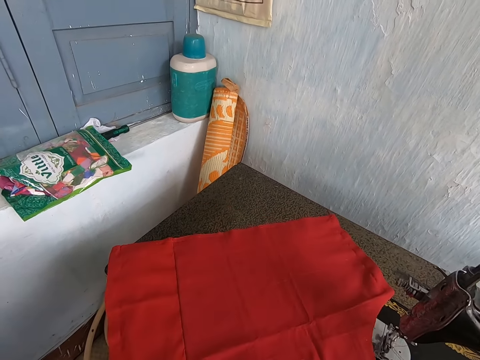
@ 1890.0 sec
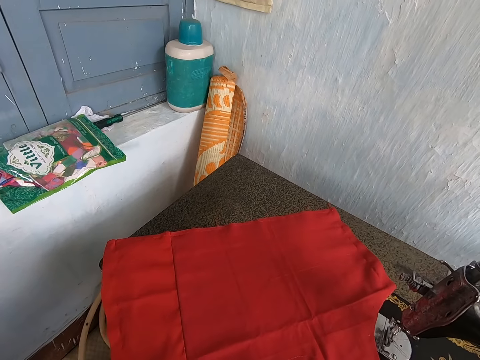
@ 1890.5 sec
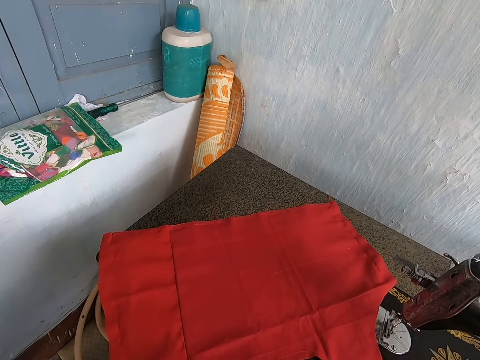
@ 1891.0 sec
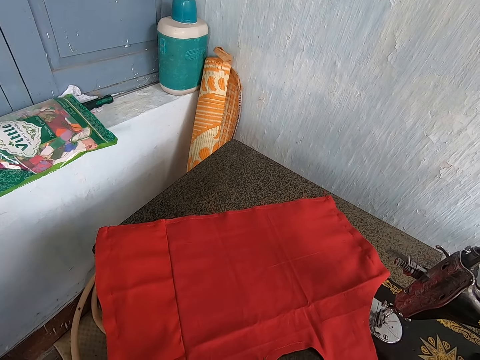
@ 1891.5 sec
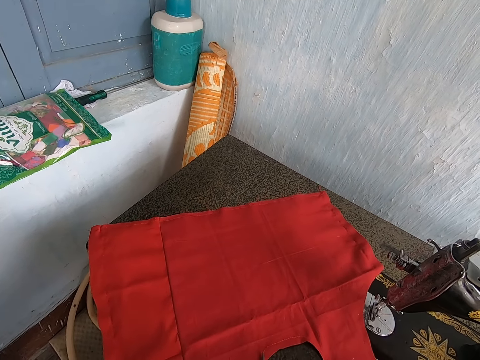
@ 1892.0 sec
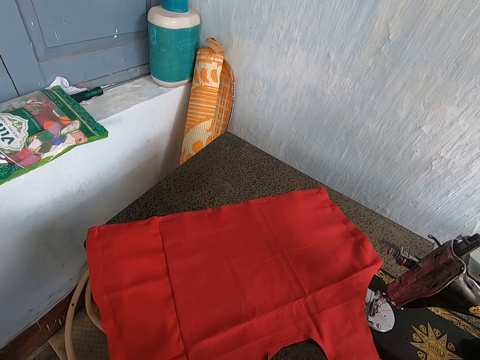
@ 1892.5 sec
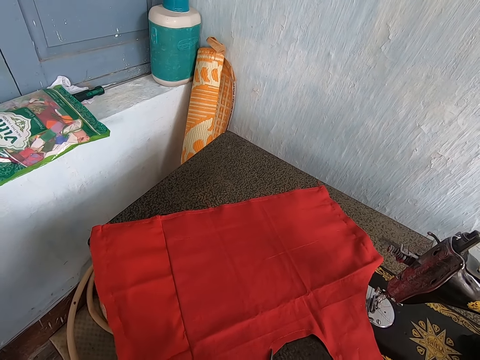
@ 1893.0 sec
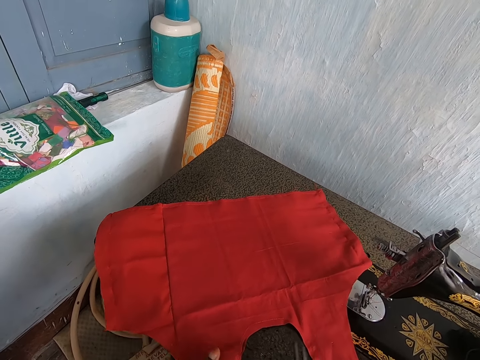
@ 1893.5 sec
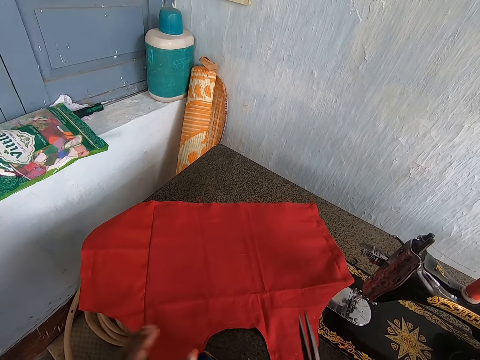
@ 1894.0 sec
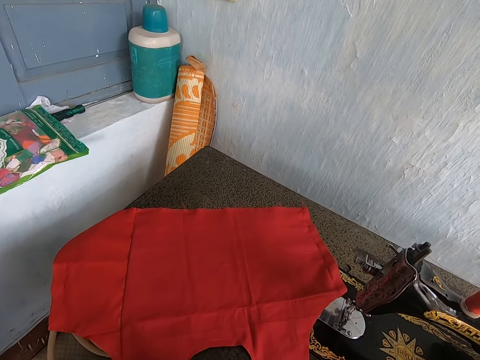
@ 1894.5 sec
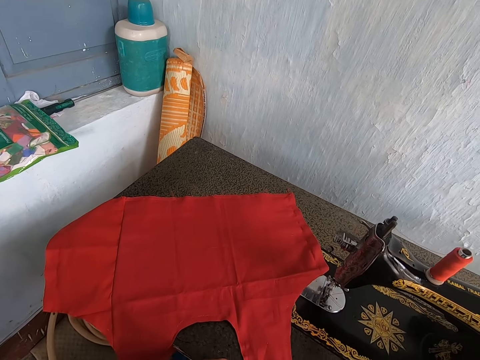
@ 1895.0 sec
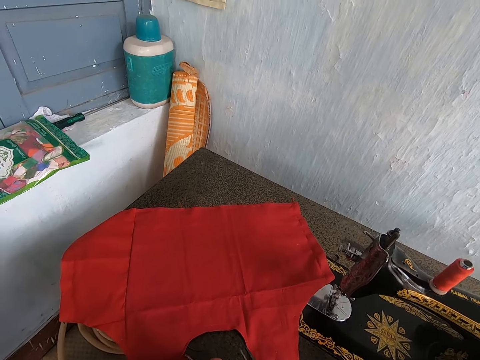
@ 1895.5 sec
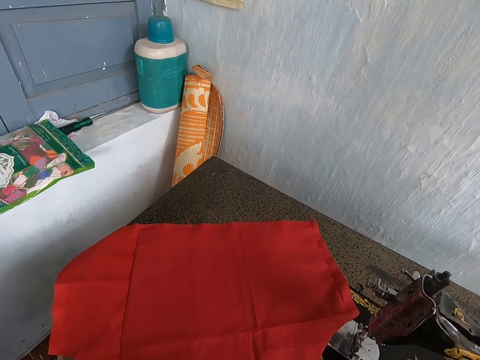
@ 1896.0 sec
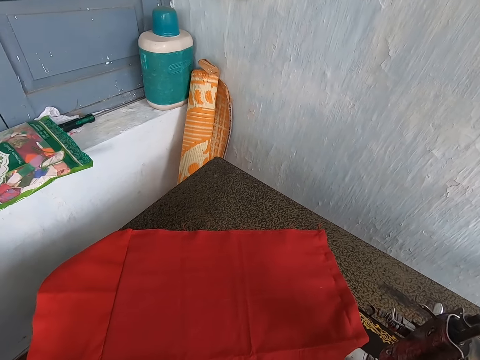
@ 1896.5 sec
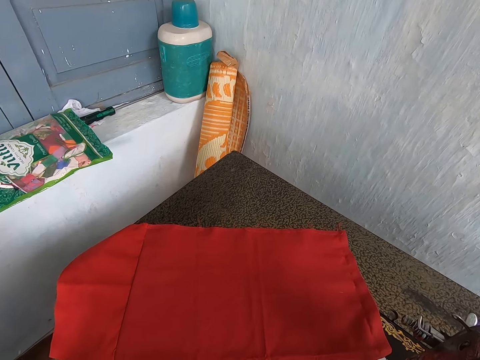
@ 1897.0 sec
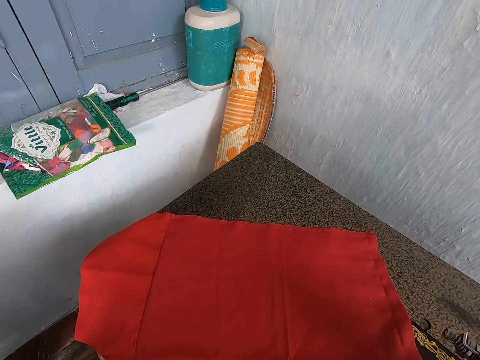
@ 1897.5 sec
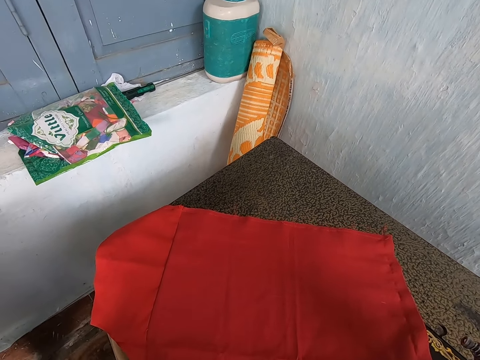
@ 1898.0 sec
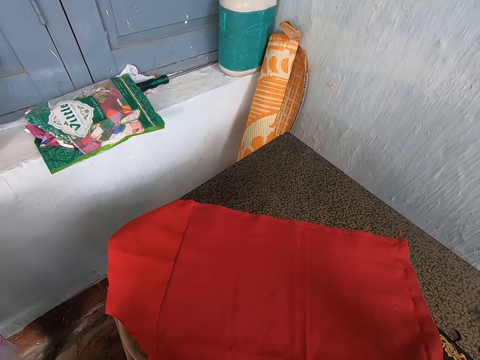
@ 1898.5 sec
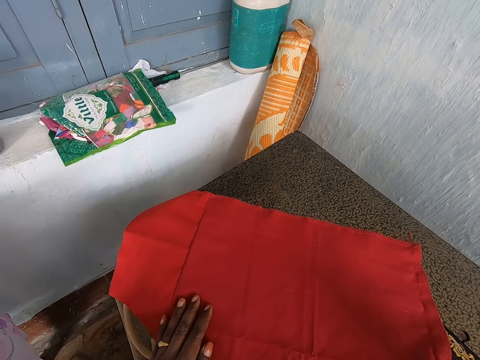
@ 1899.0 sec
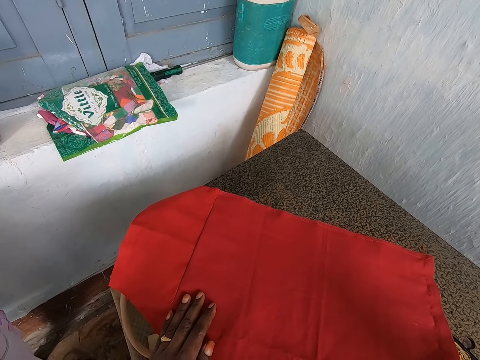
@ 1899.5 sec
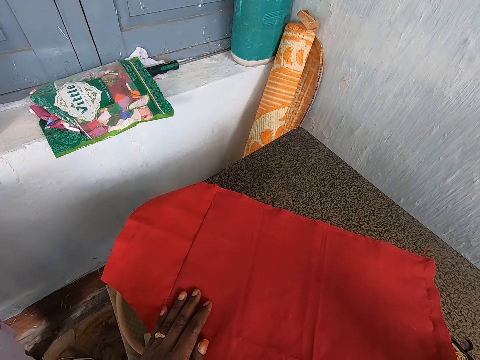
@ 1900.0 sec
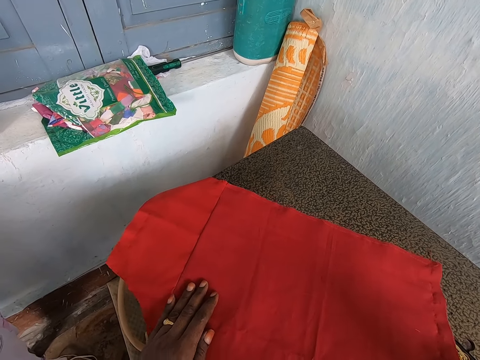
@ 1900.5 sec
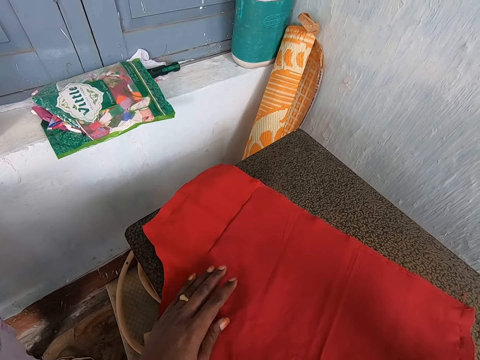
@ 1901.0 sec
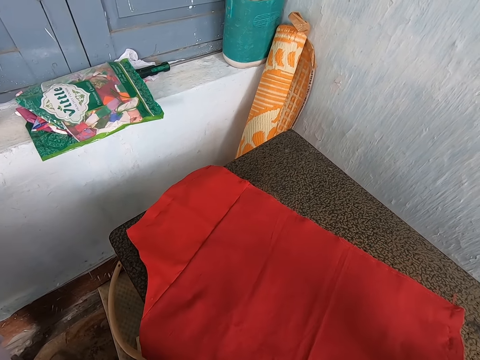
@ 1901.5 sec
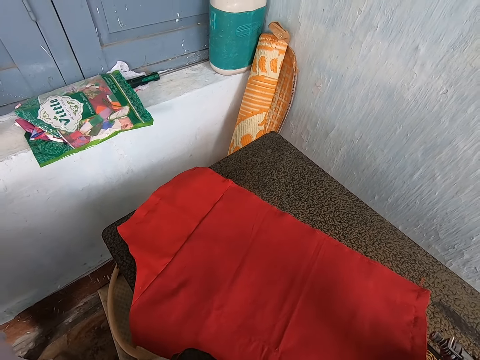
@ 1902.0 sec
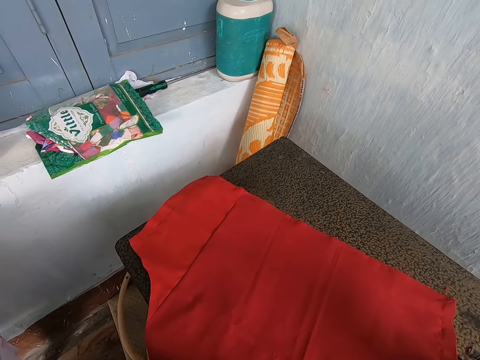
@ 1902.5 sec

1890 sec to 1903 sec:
The camera wearer cuts the fabric with scissors.

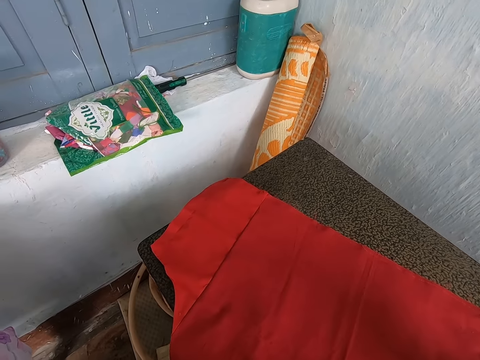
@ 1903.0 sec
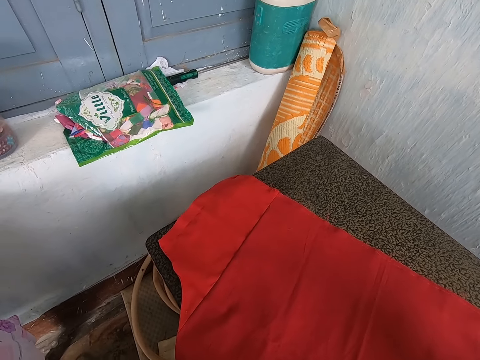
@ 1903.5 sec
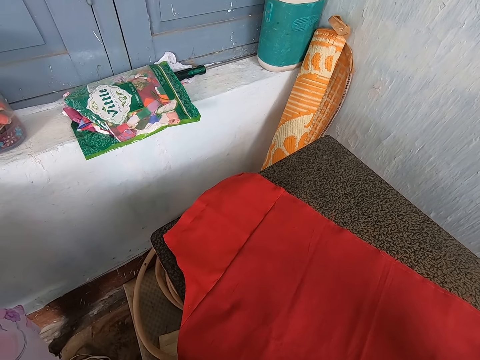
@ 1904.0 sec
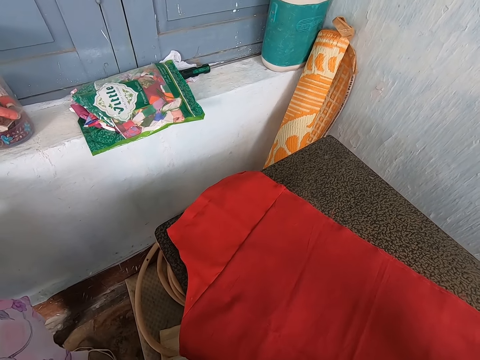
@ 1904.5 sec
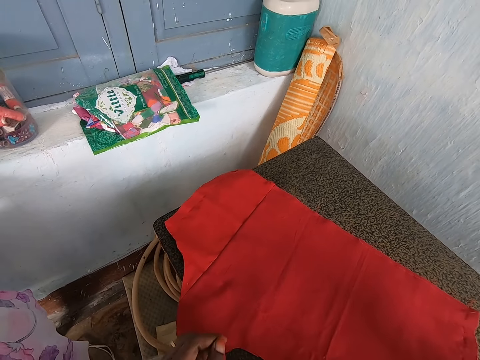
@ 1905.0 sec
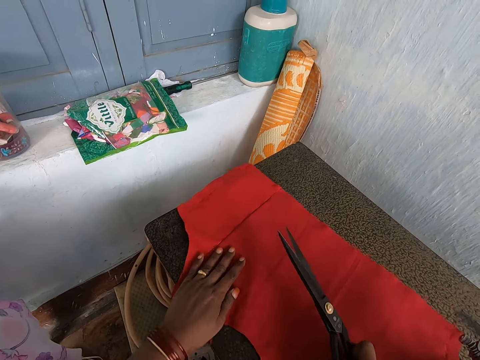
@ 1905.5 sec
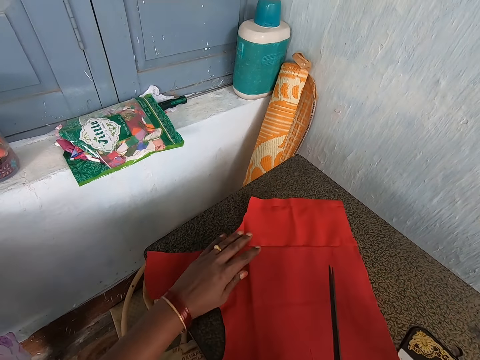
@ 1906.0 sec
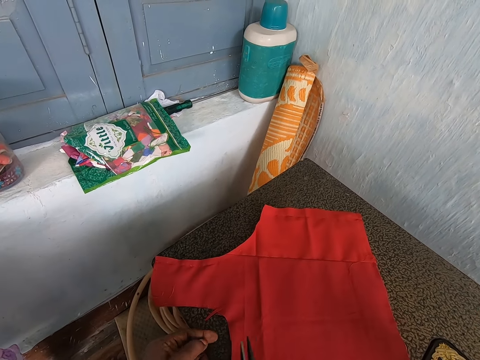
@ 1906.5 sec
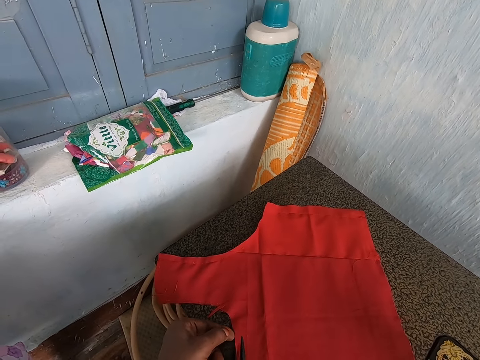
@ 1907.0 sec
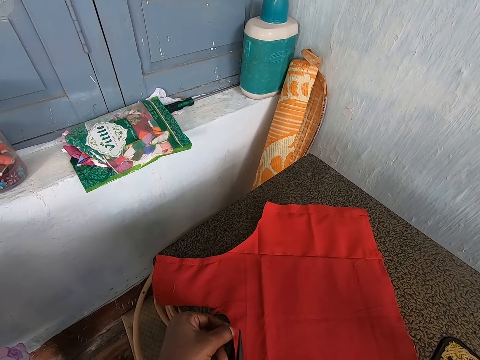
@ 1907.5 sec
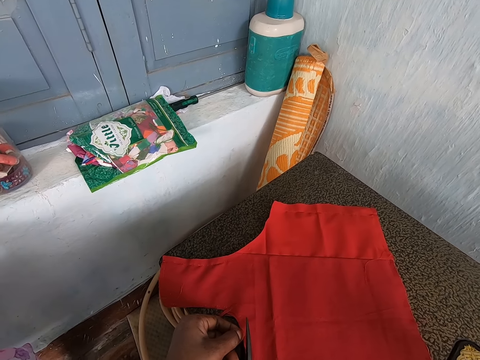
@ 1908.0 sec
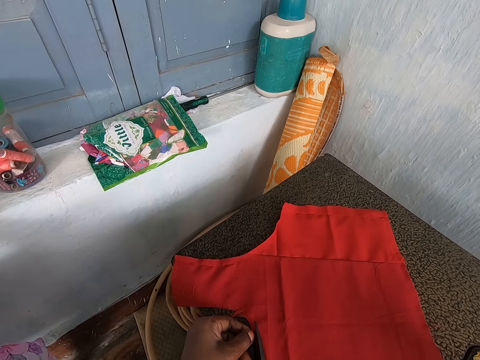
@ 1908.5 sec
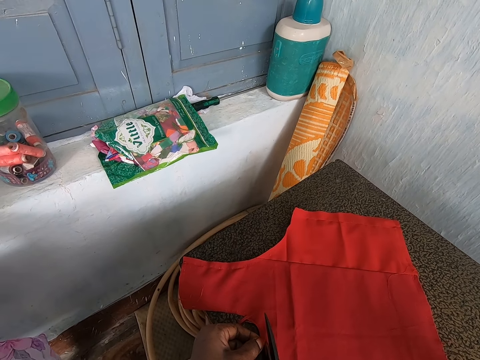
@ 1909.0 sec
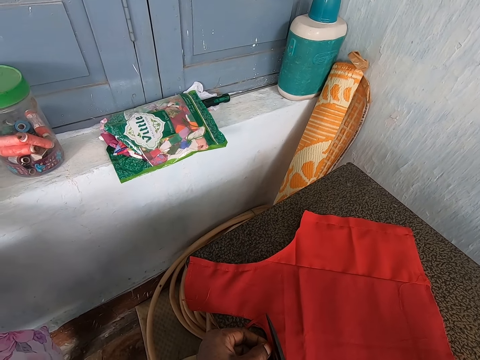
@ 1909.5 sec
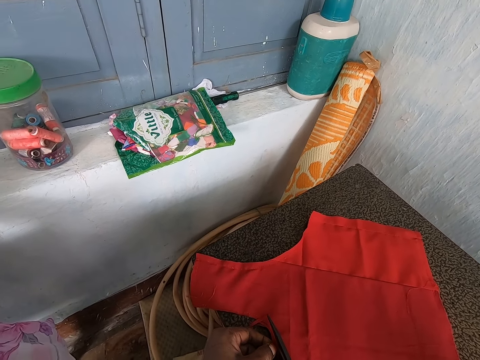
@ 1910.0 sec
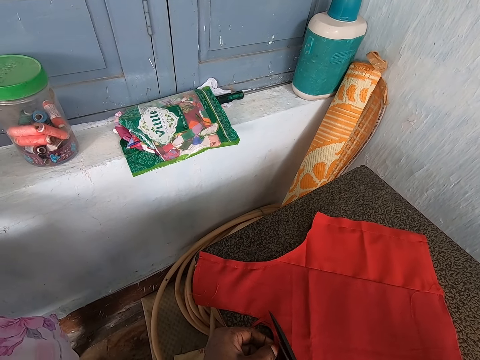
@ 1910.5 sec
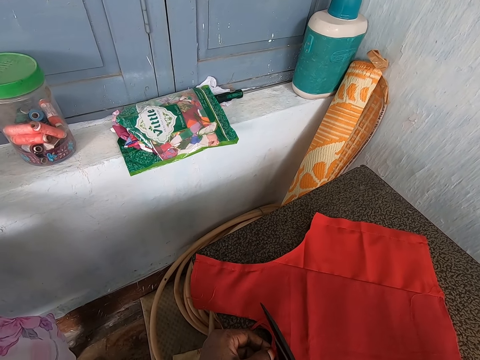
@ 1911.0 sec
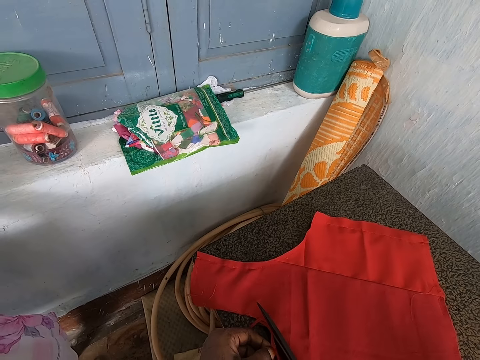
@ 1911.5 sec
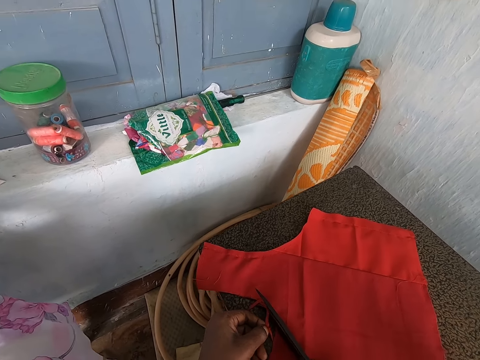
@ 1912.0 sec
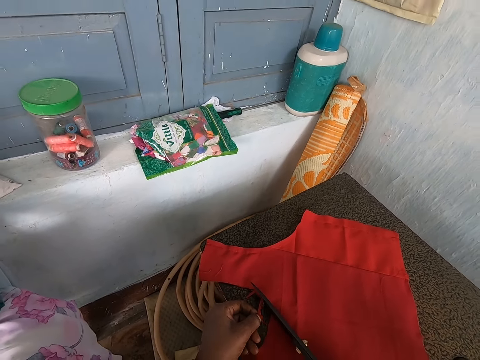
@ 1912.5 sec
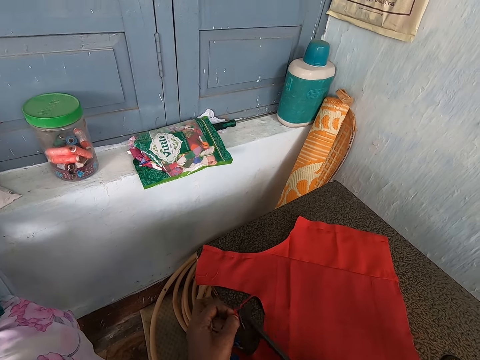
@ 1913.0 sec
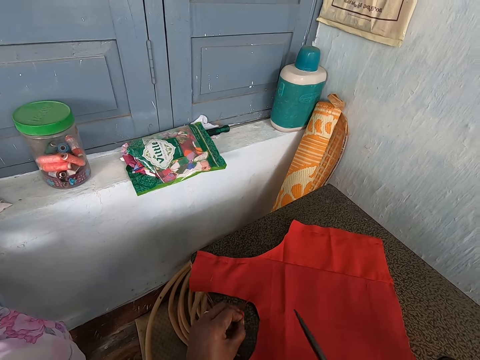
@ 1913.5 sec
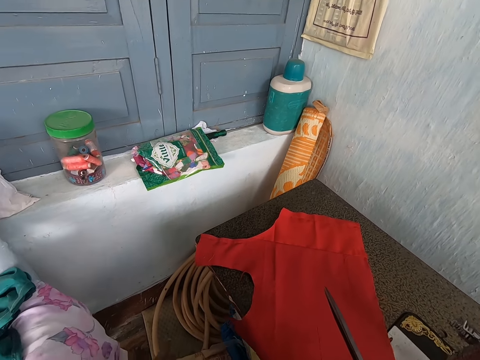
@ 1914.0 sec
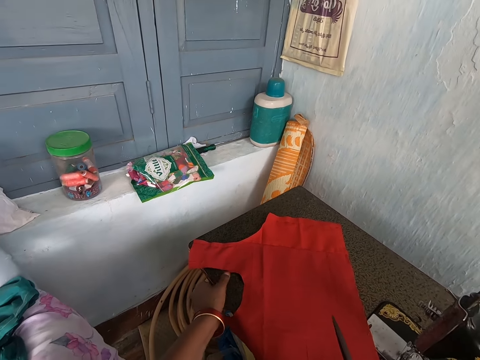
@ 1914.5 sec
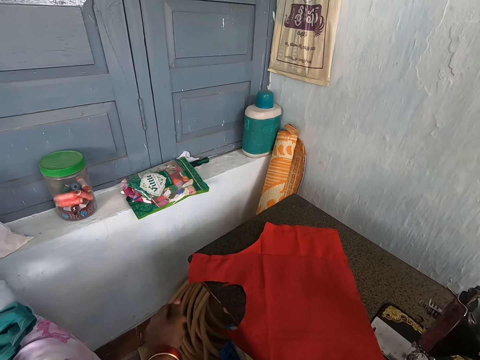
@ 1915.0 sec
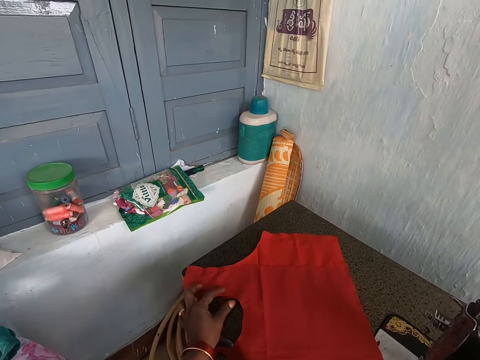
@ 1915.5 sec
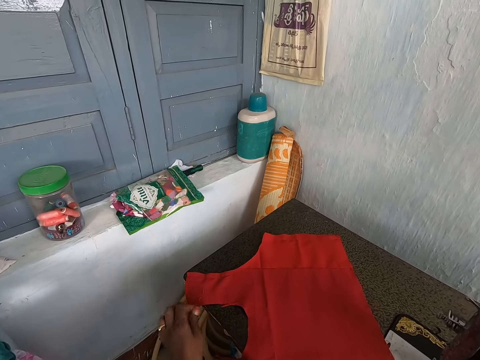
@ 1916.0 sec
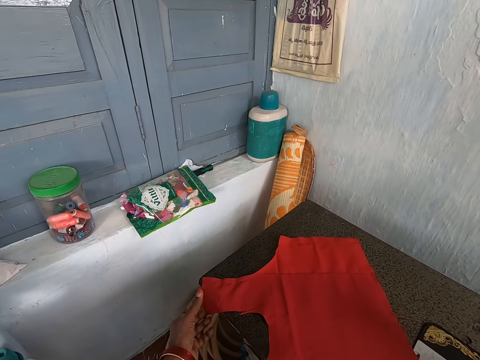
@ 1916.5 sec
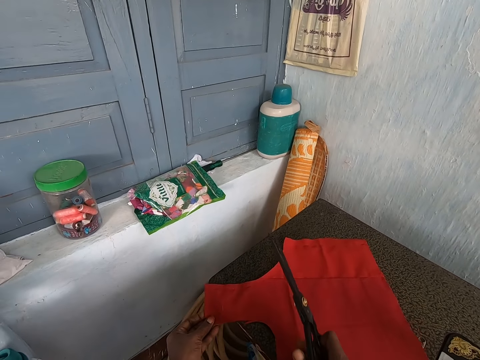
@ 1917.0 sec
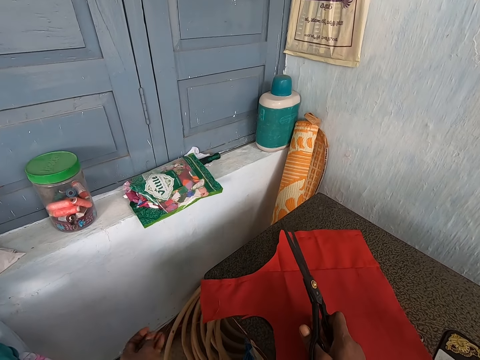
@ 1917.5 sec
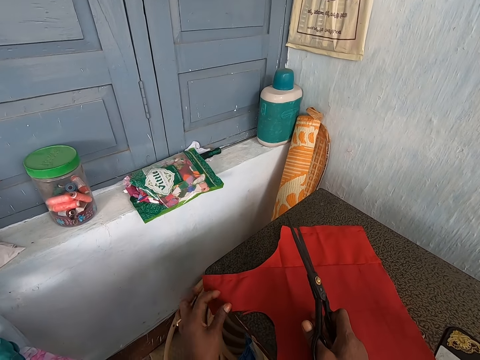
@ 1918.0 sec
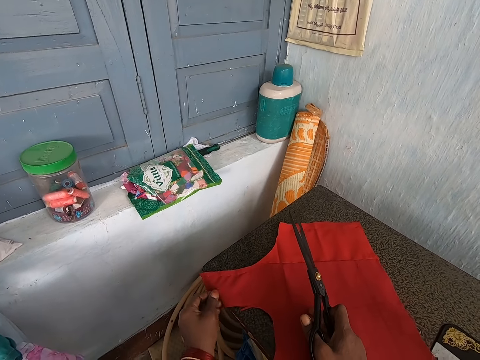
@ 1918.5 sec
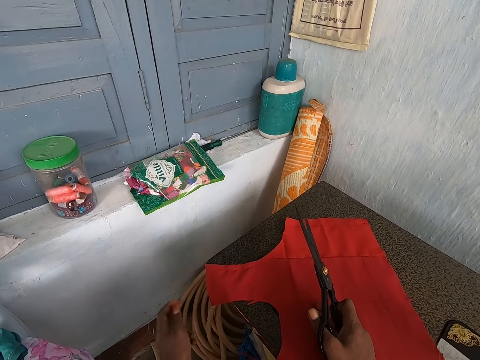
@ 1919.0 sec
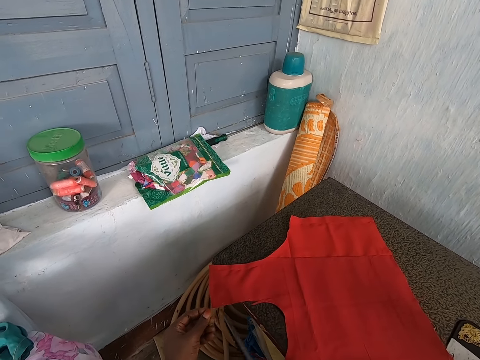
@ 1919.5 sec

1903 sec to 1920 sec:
The camera wearer turns fabric on the sewing machine. She adjusts the piece of cloth on the sewing machine with her left hand. She cuts the piece of cloth on the sewing machine with the pair of scissors in her right hand. She holds the fabric with the left hand. She removes a piece of fabric from the machine. She removes something from the machine. She holds the cloth, puts a hand on the cloth, and removes thread from the cloth.
